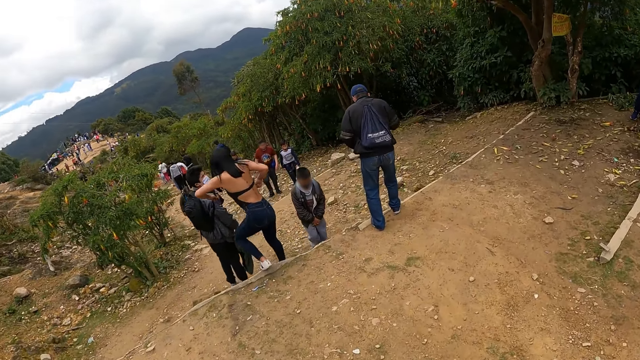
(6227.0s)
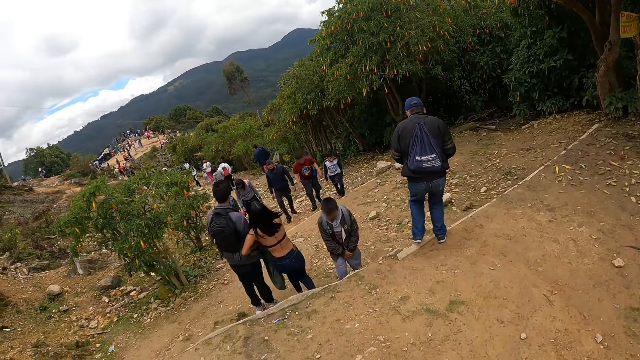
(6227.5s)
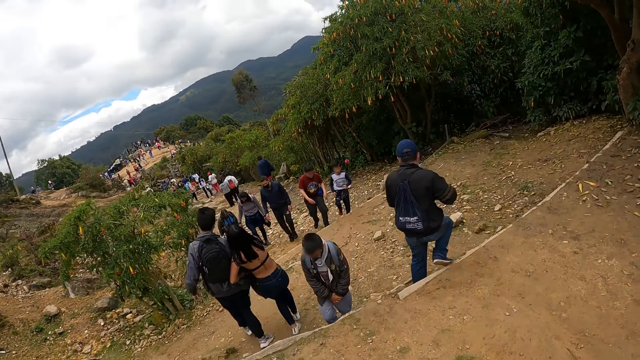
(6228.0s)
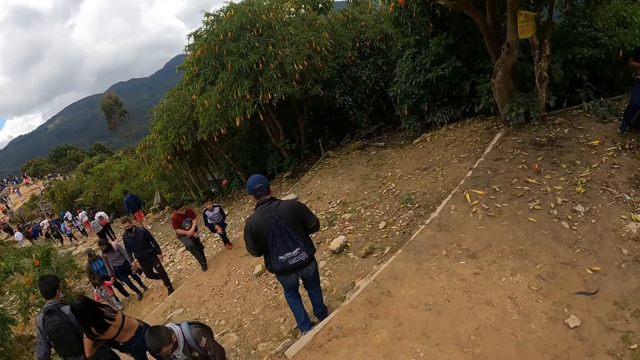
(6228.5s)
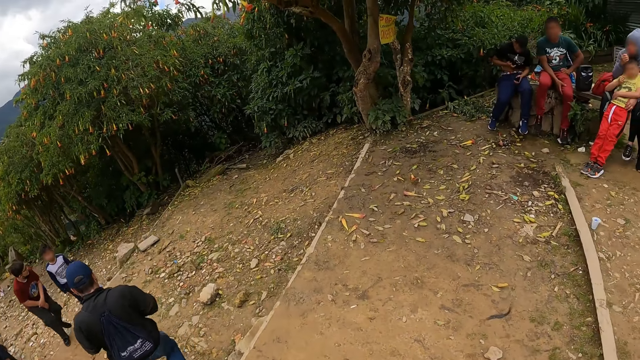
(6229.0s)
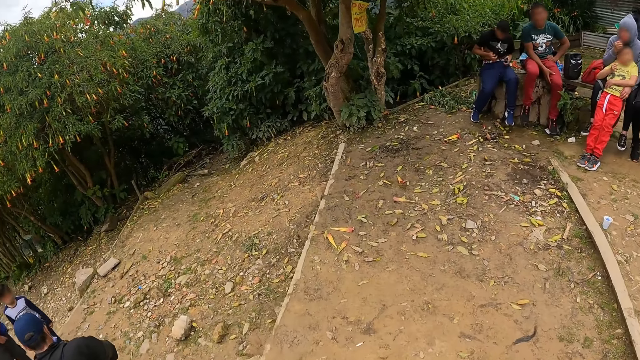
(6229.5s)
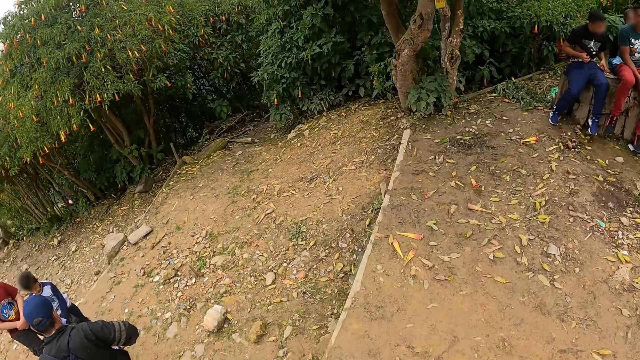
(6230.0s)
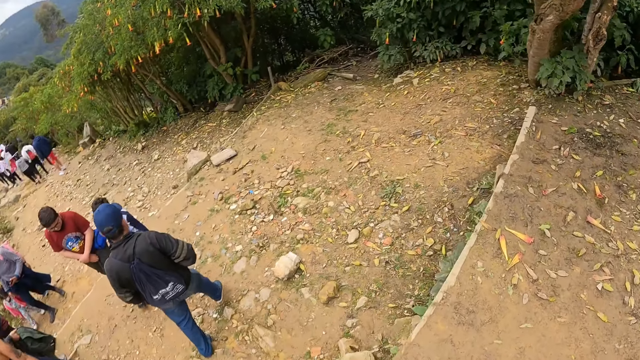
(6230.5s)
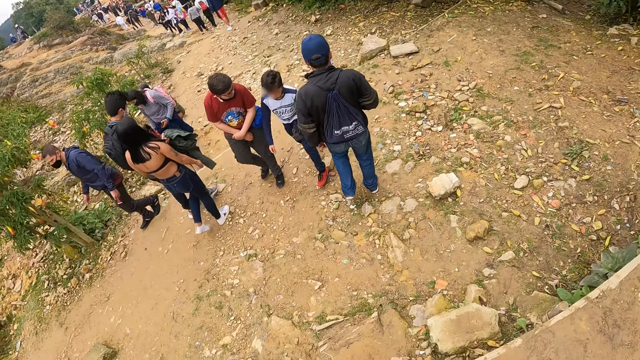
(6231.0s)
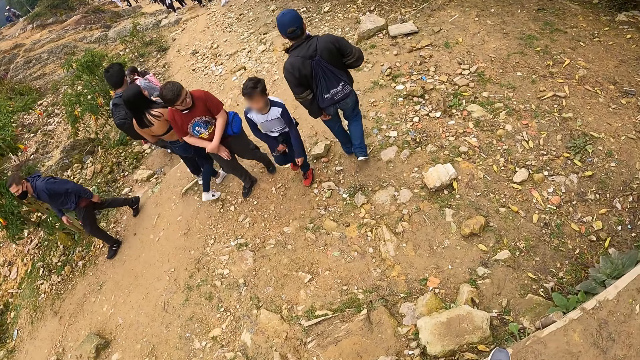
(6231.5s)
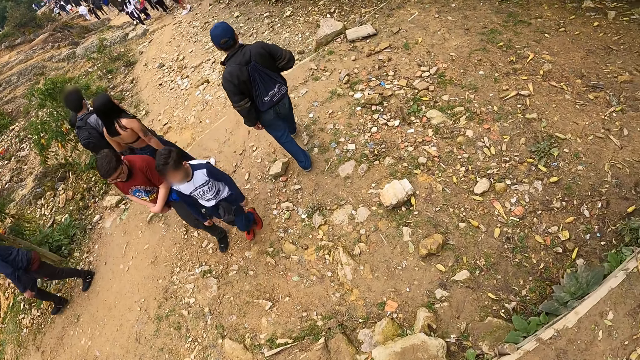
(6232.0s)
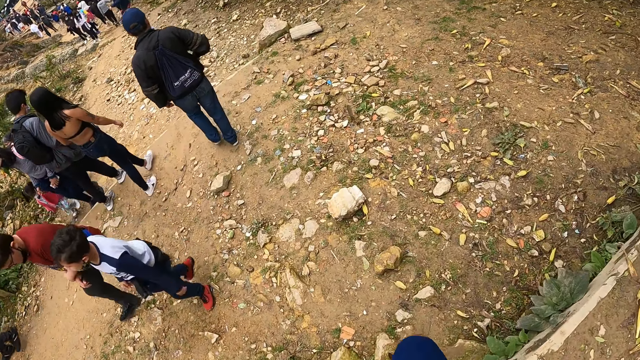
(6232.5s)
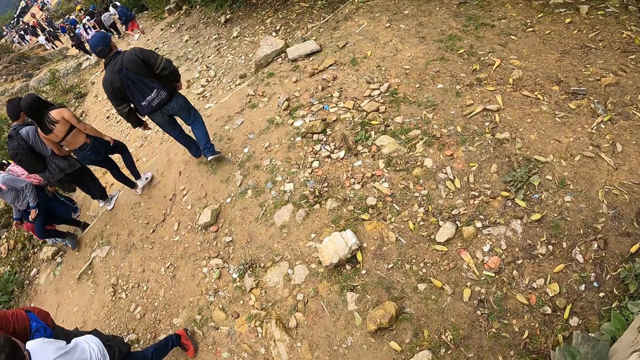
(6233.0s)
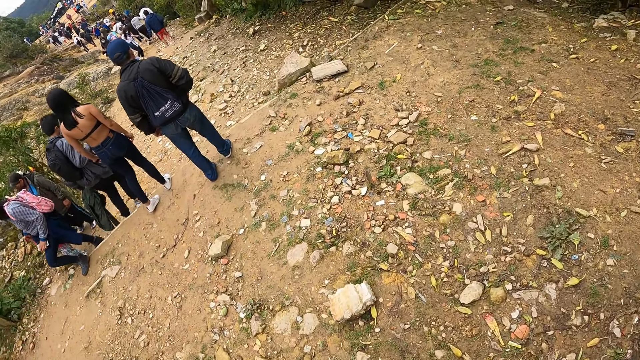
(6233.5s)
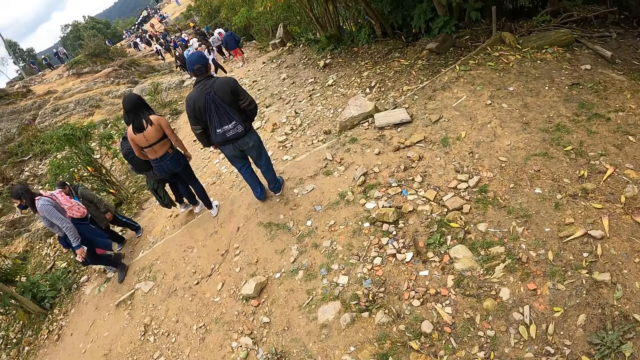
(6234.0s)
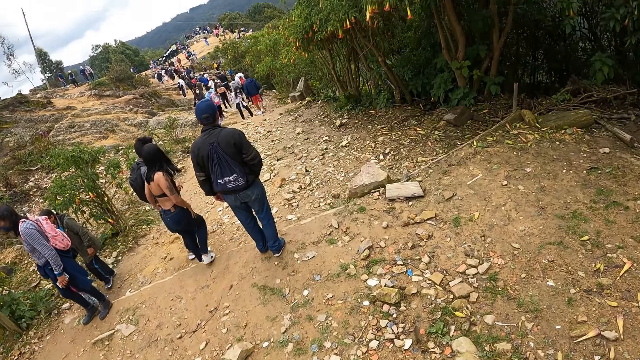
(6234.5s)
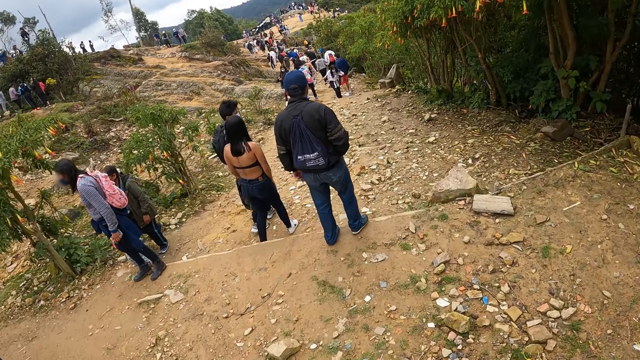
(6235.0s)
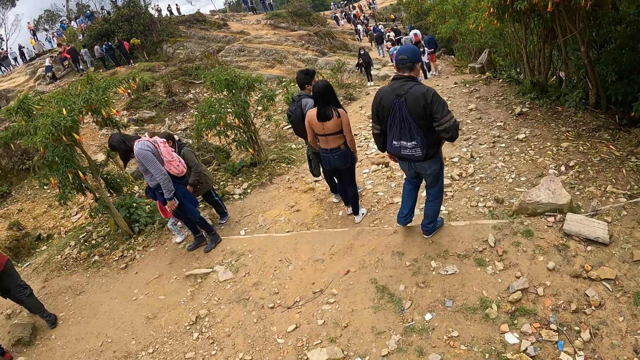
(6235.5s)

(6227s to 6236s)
The camera wearer walks around the compound with a man. They look around the compound.

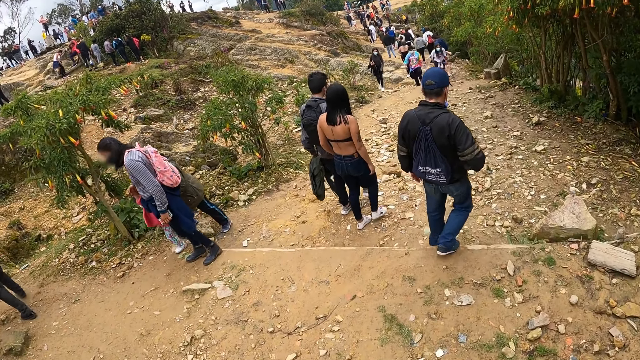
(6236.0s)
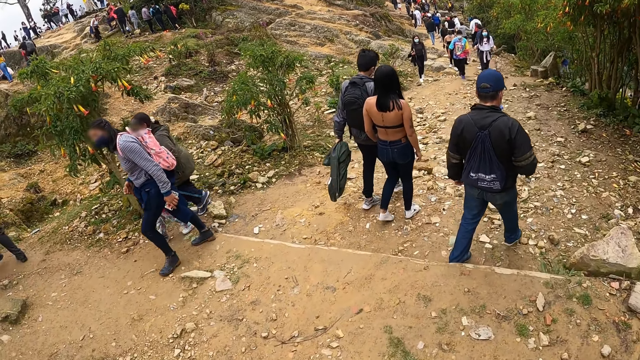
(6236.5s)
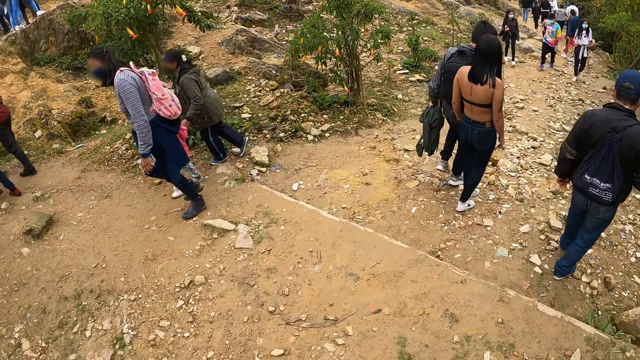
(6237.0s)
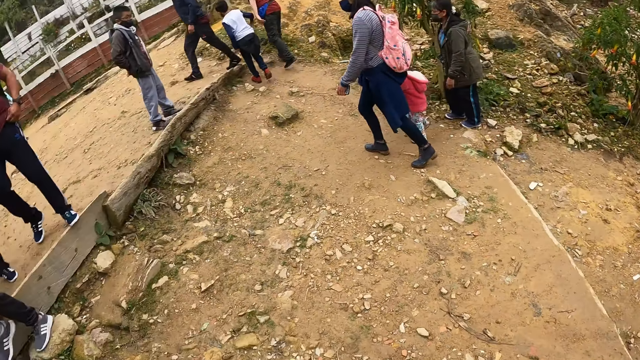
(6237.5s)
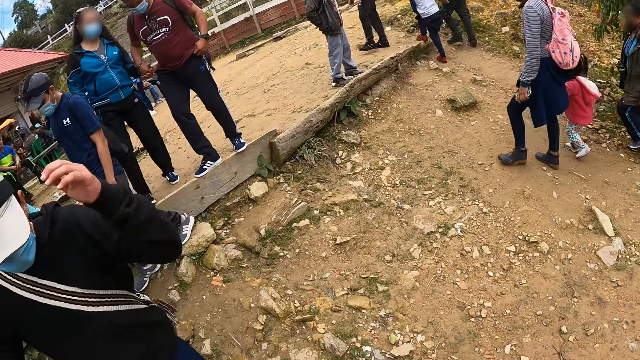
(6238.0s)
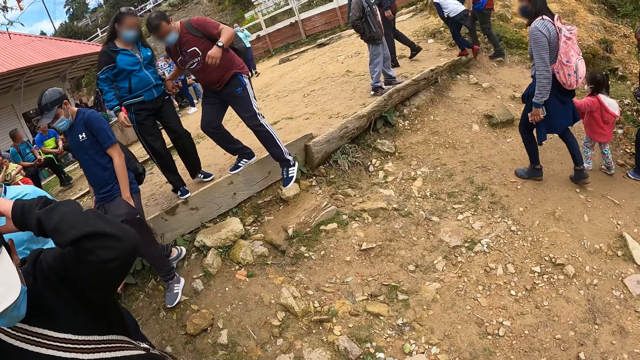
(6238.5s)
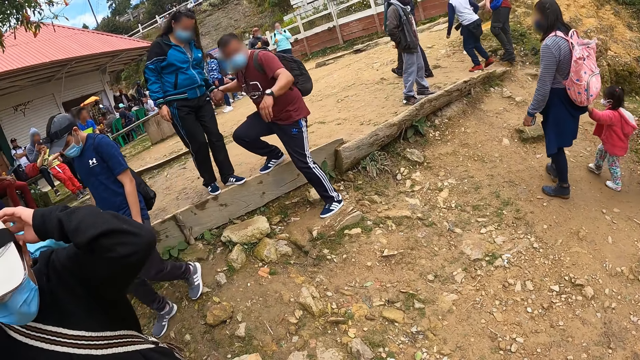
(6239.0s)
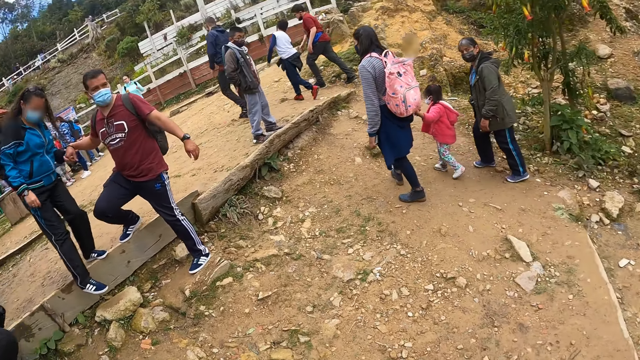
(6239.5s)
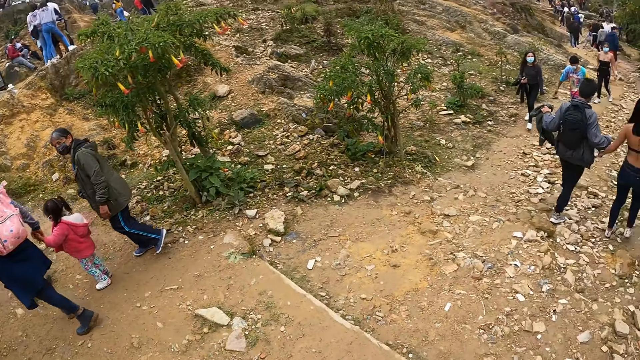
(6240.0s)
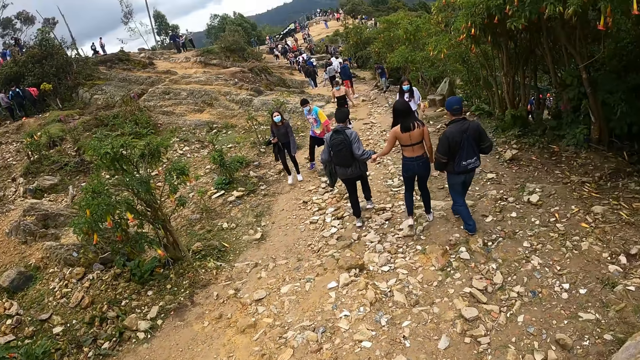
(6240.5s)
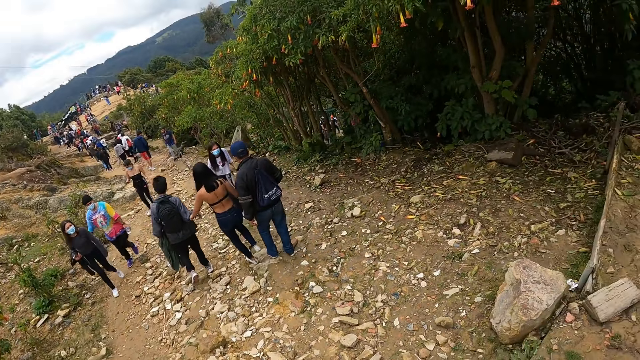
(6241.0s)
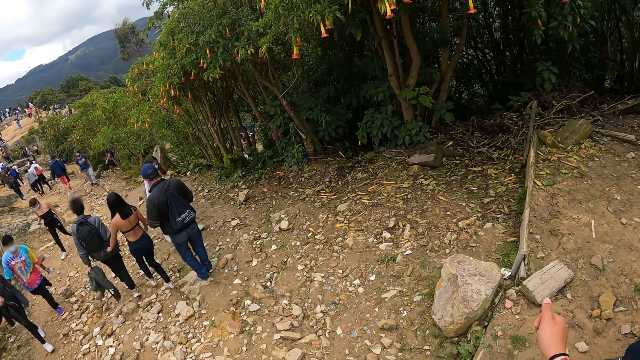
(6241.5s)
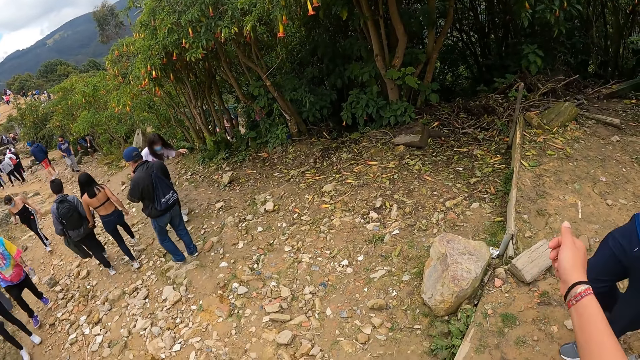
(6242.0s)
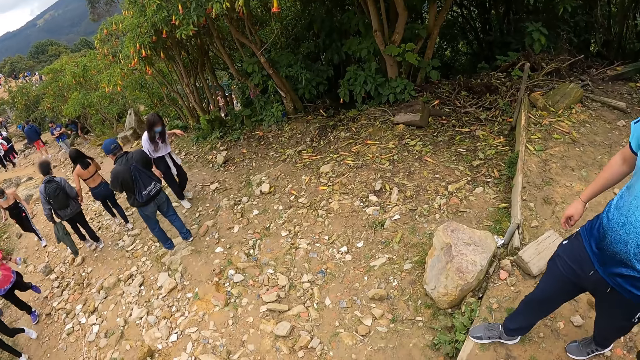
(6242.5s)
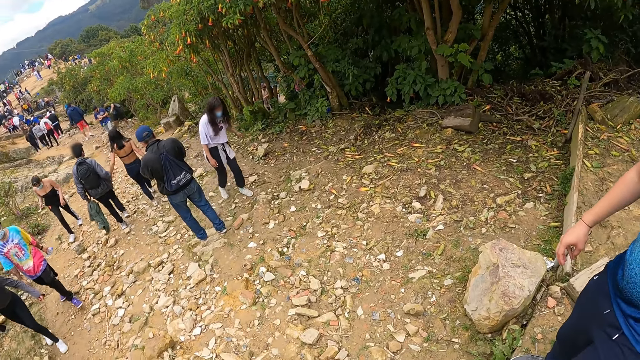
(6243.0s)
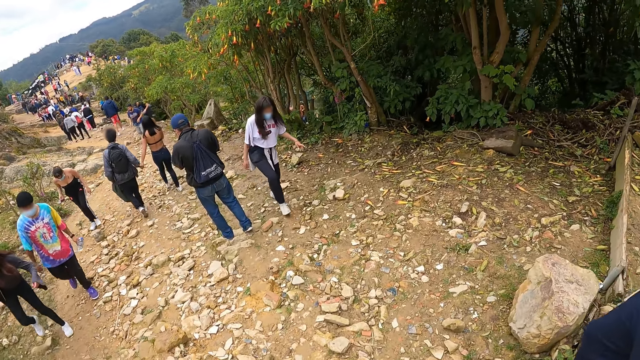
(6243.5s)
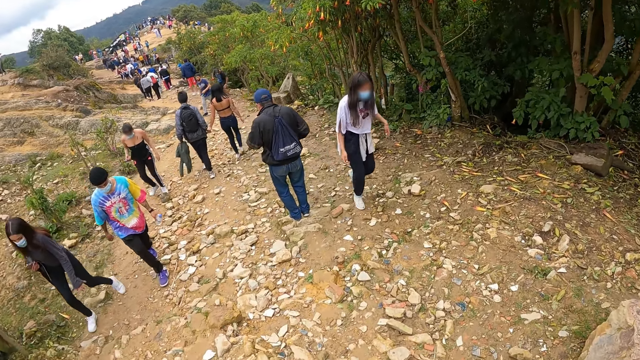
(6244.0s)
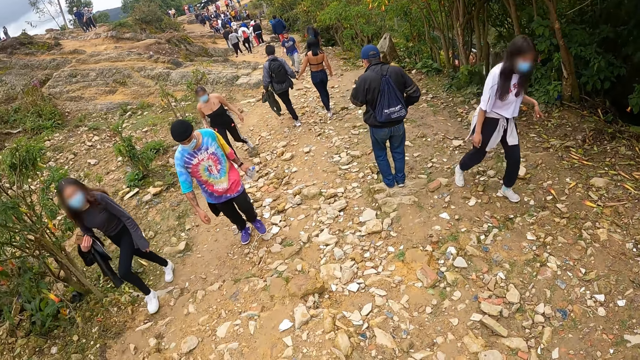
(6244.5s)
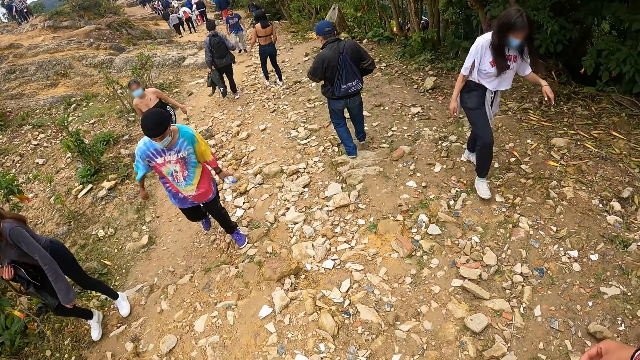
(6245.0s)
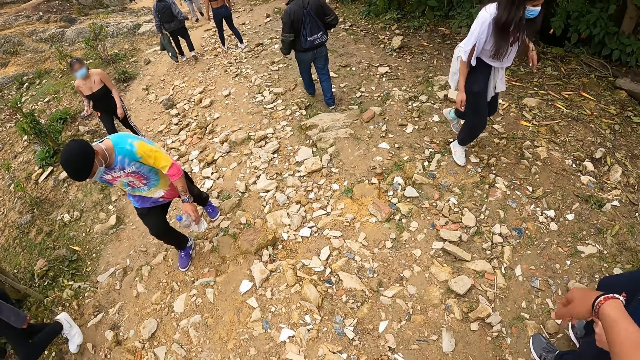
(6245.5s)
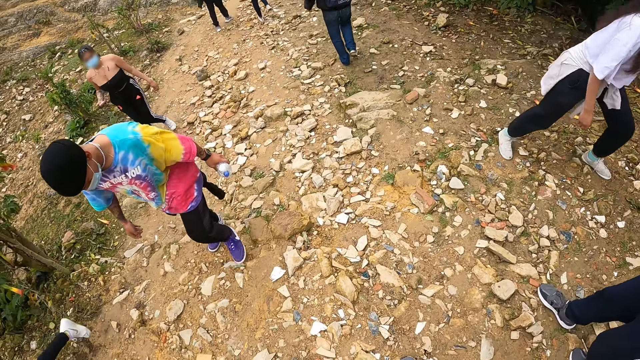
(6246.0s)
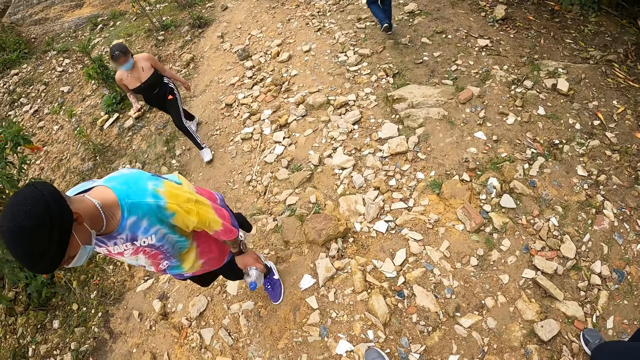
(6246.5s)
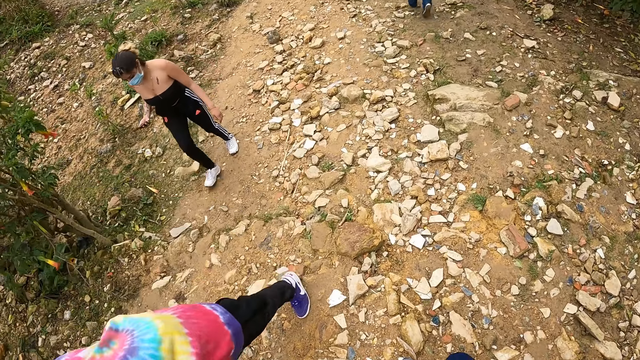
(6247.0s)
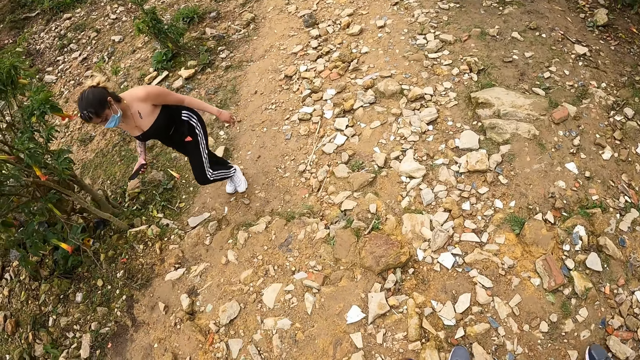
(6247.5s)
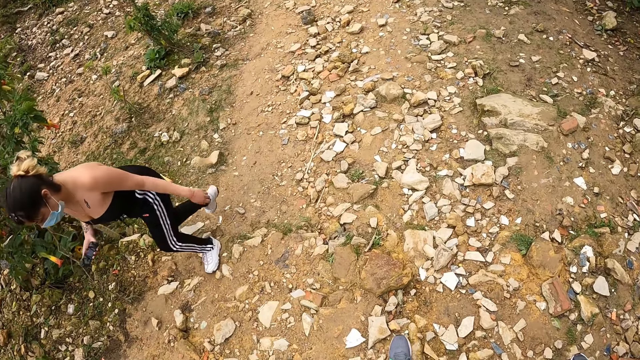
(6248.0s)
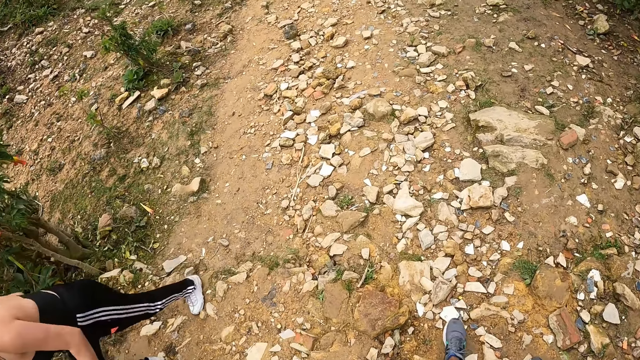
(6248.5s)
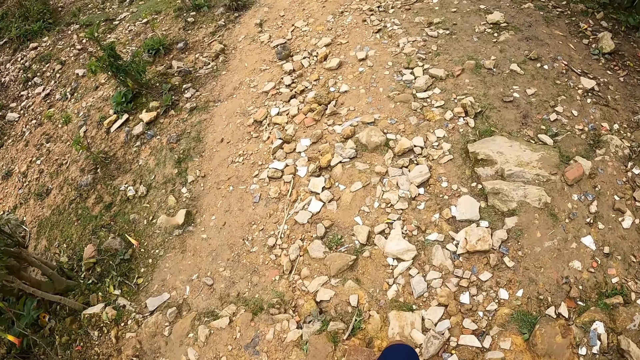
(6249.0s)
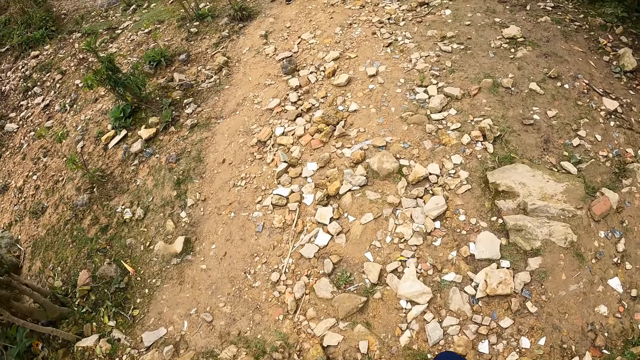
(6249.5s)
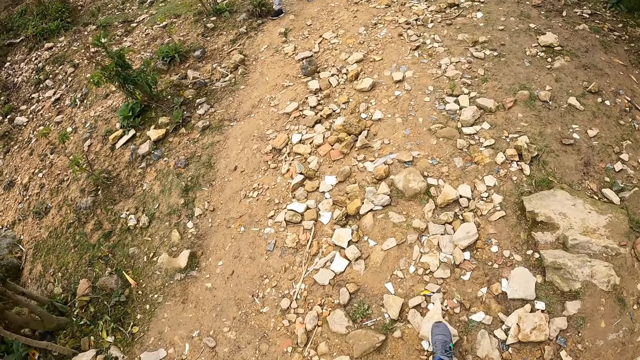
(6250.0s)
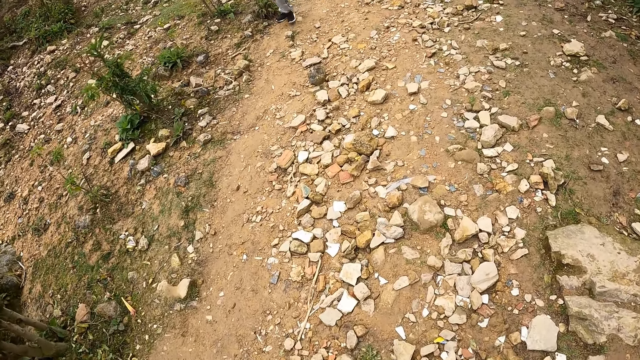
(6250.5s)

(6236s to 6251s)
The camera wearer looks around the compound. A man adjusts a camera on his head with his left hand. The camera wearer looks at another man. They look around the compound. They converse with a third man.
